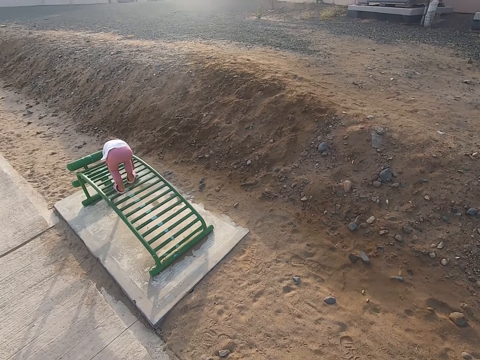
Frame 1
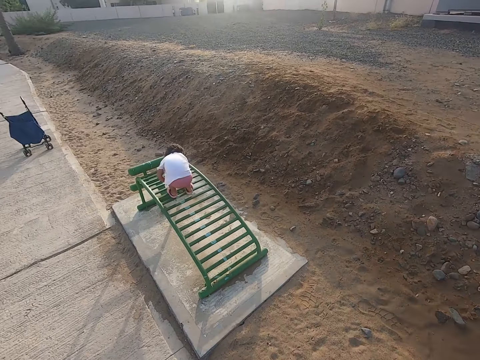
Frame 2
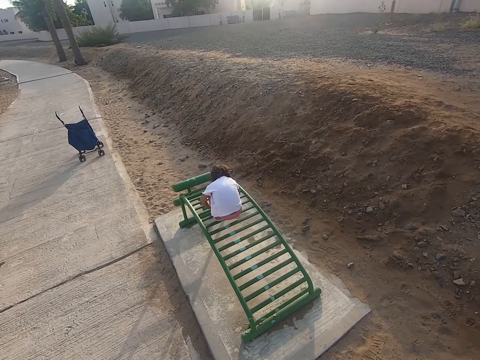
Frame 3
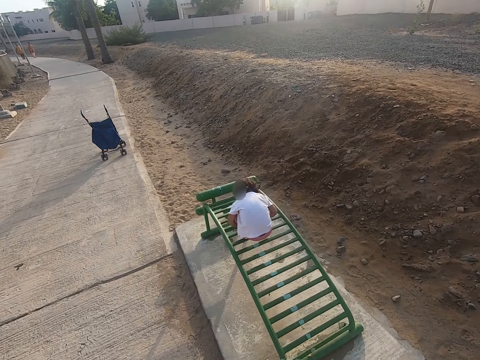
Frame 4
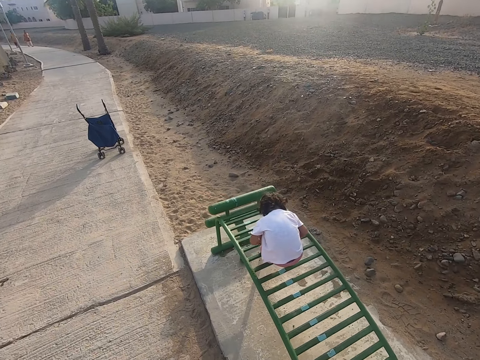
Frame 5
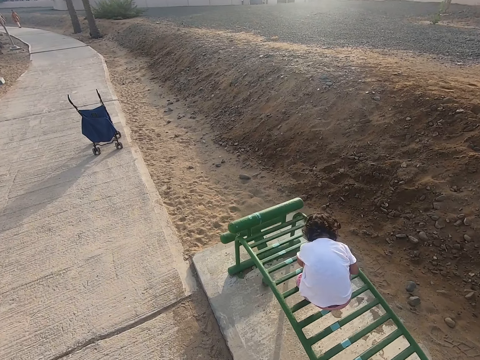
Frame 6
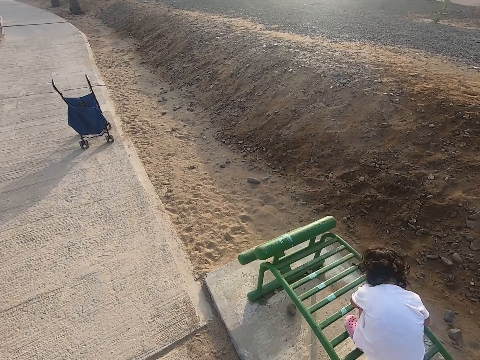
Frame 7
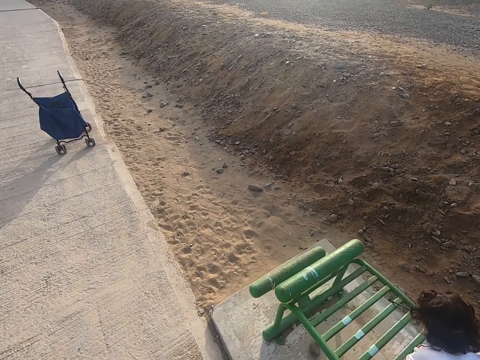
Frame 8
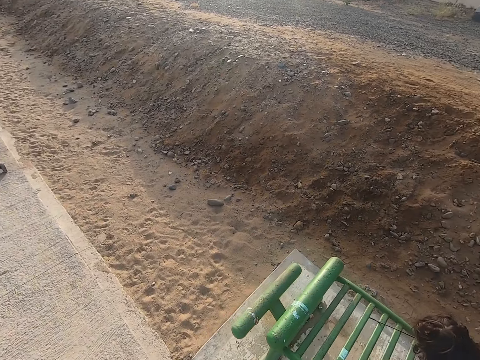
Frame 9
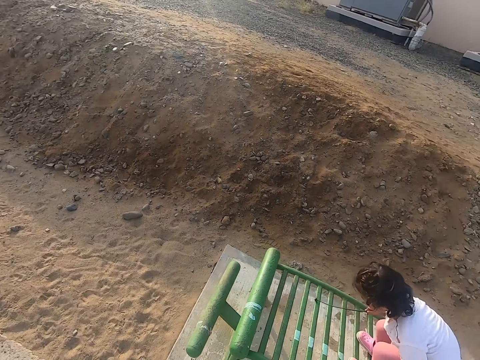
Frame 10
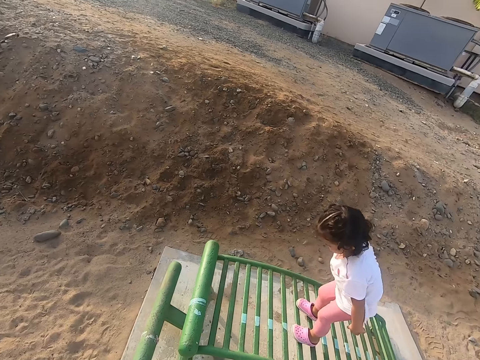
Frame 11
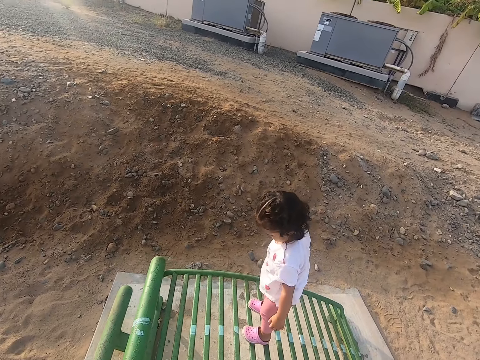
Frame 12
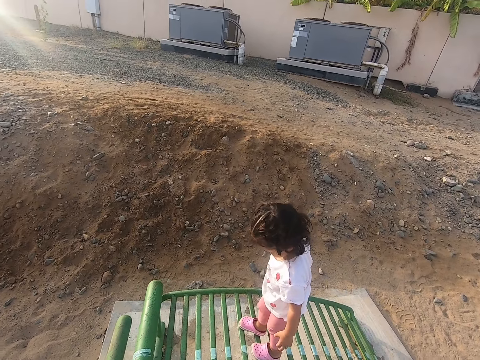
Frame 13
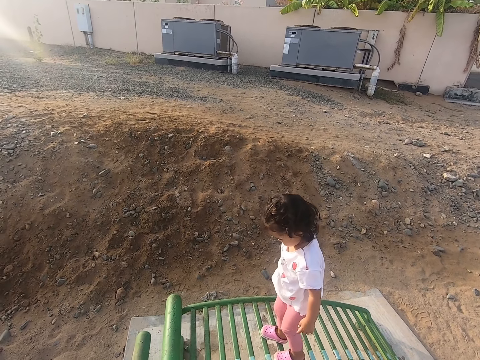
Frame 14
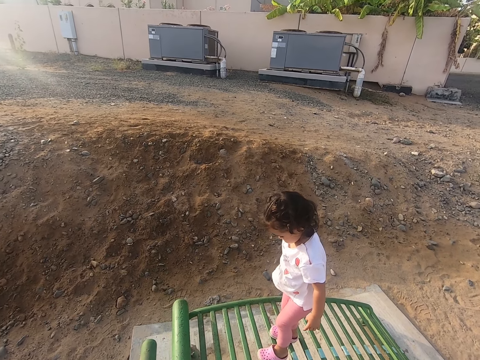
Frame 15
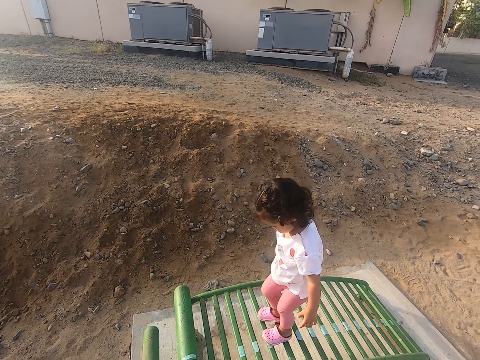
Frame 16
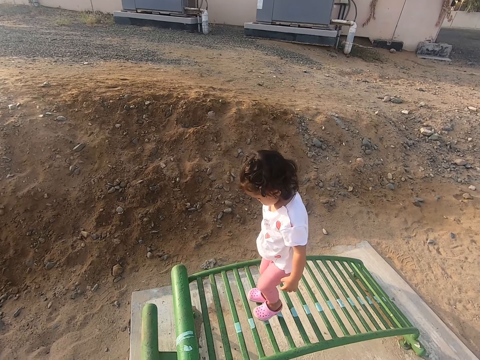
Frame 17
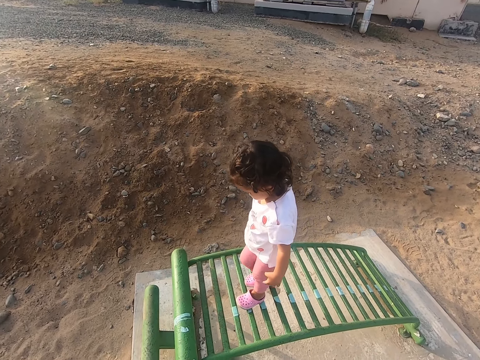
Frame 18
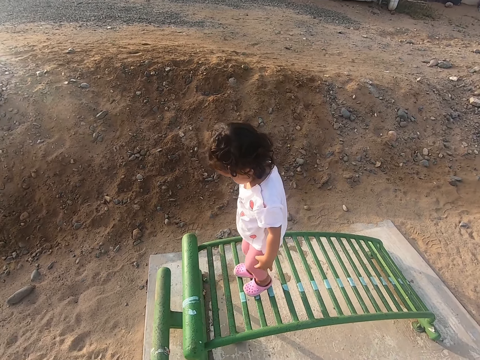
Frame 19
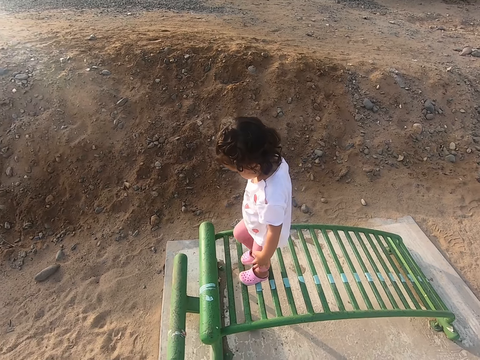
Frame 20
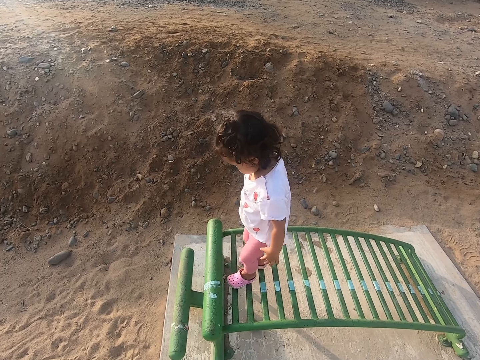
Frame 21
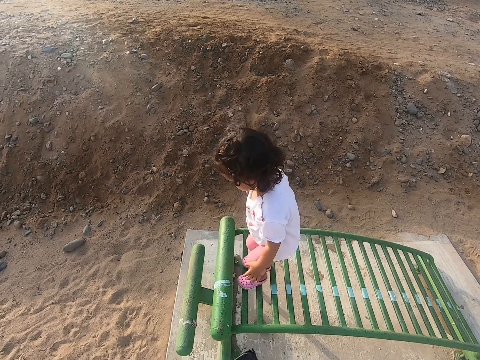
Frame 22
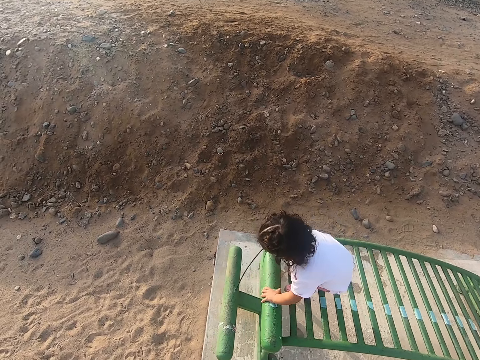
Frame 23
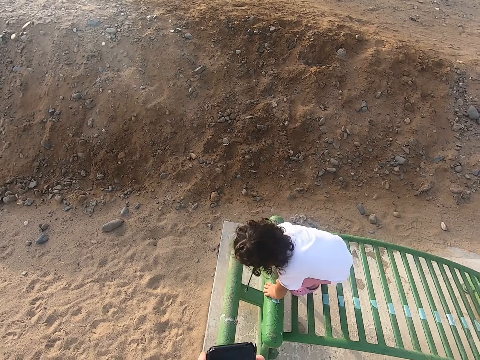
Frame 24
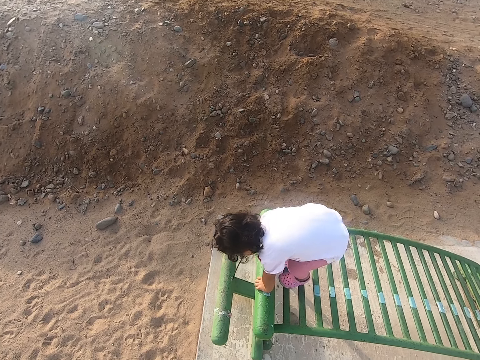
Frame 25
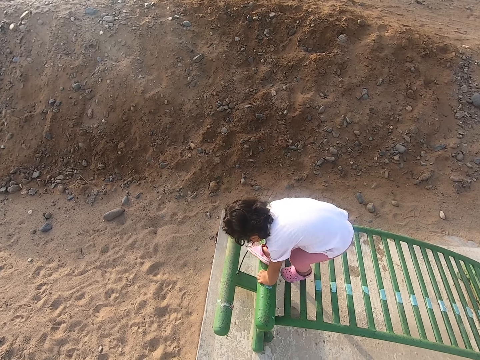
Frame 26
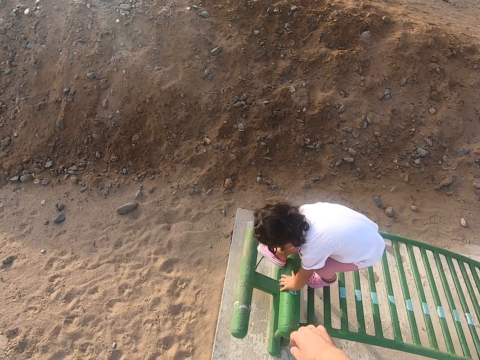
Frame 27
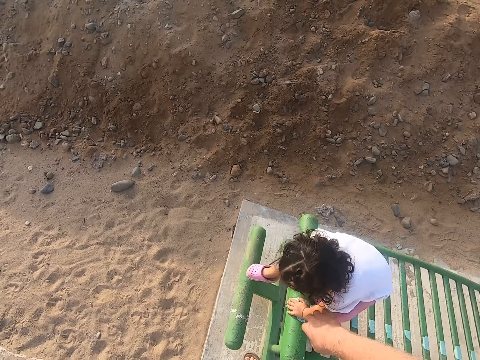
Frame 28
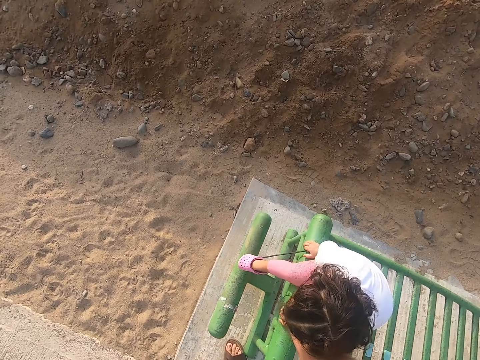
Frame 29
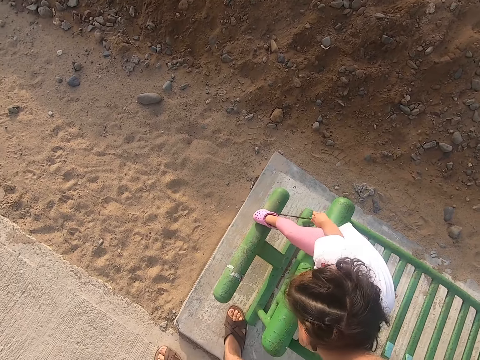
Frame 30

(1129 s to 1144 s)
A girl plays with a stick. The girl squats on the lounger. The girl stands on the lounger, walks on the lounger, and holds on the lounger. The girl gets down off something.

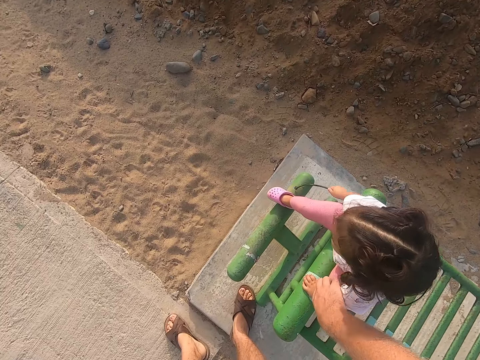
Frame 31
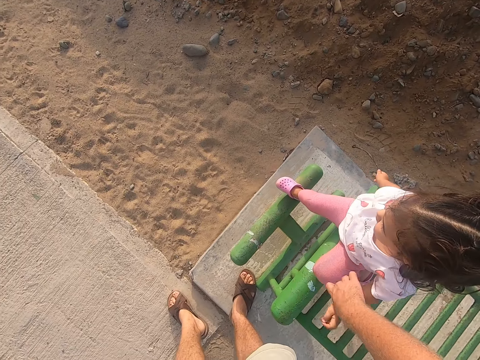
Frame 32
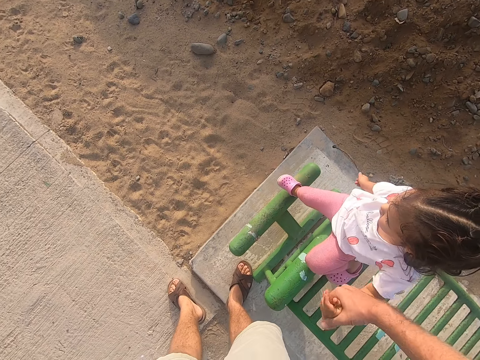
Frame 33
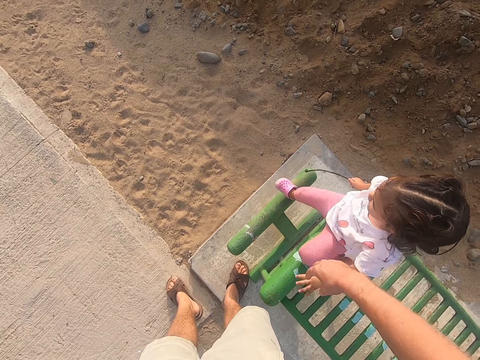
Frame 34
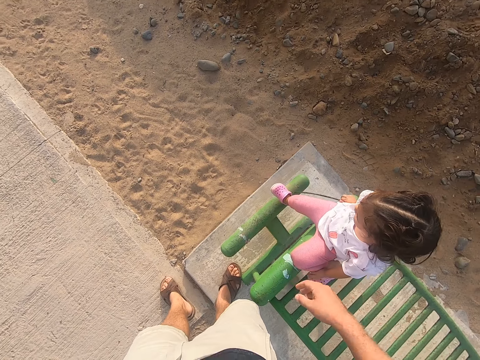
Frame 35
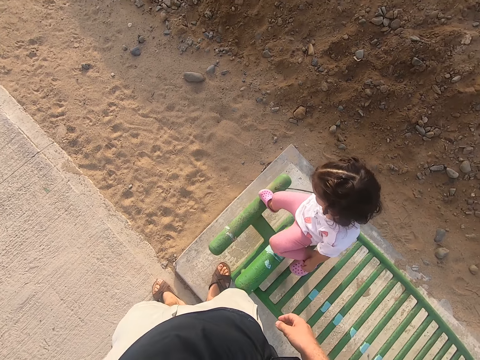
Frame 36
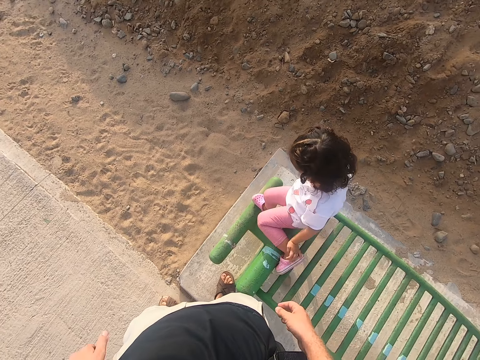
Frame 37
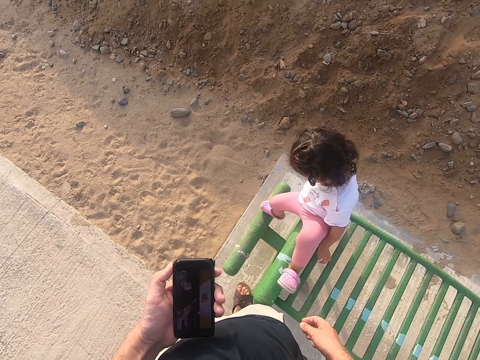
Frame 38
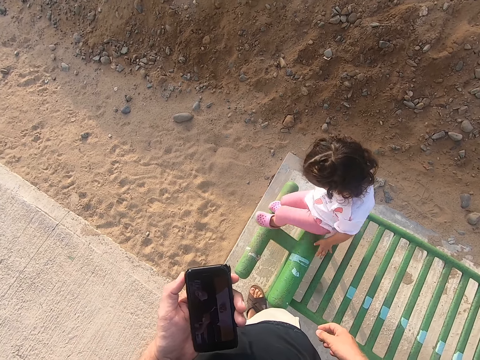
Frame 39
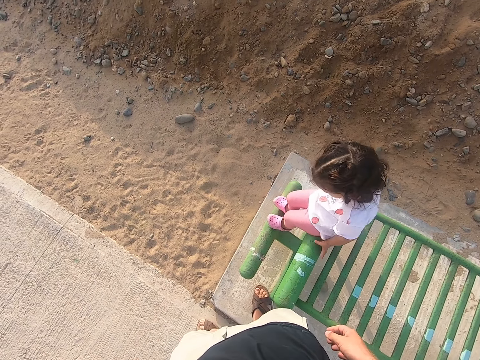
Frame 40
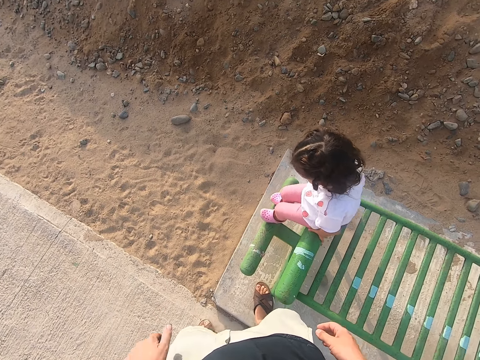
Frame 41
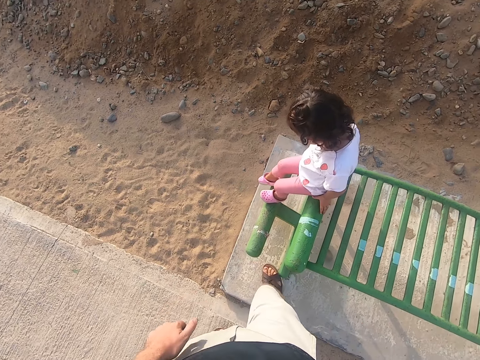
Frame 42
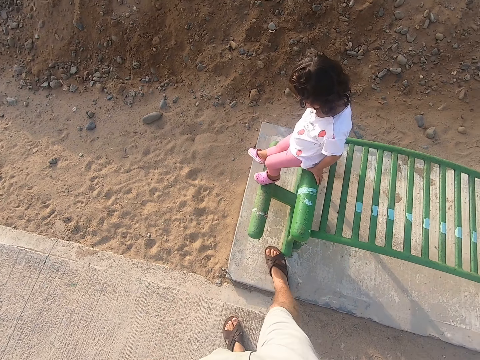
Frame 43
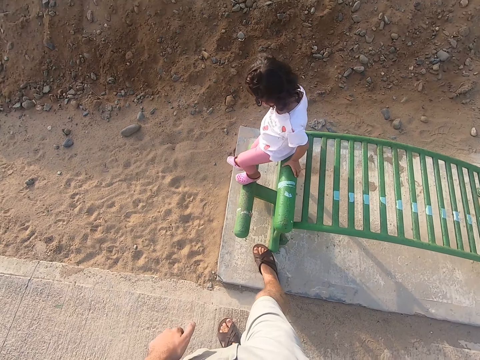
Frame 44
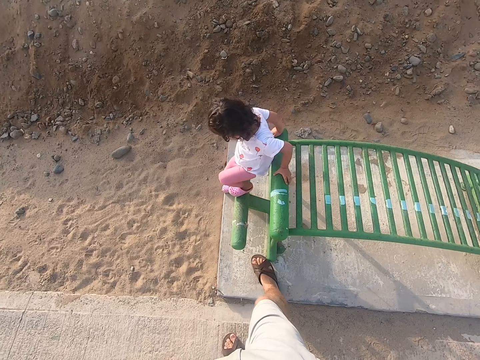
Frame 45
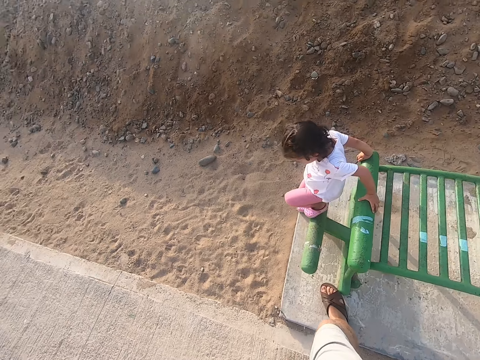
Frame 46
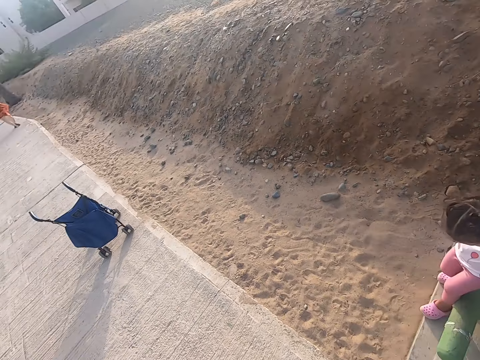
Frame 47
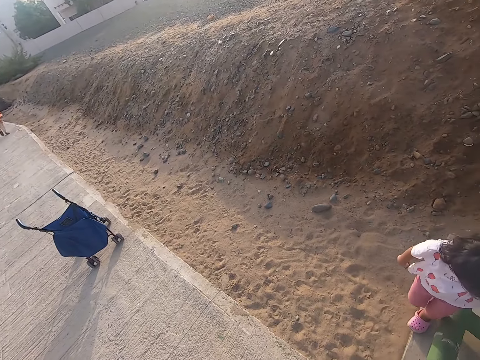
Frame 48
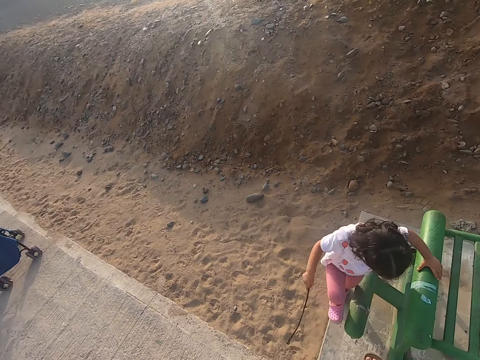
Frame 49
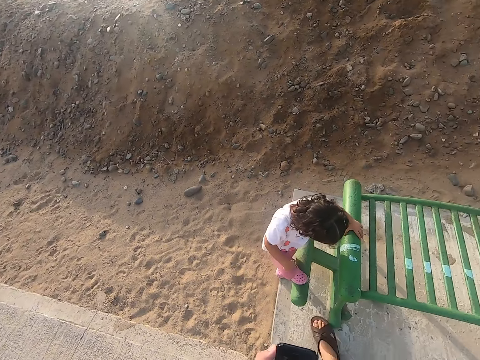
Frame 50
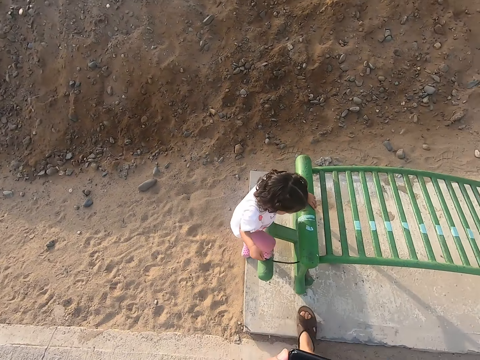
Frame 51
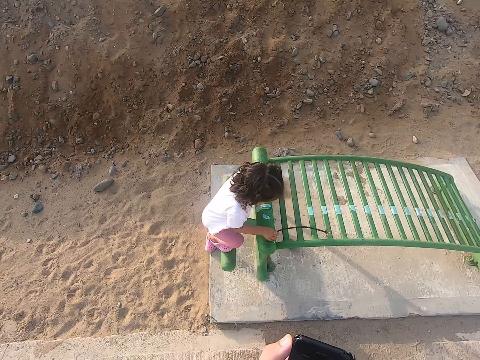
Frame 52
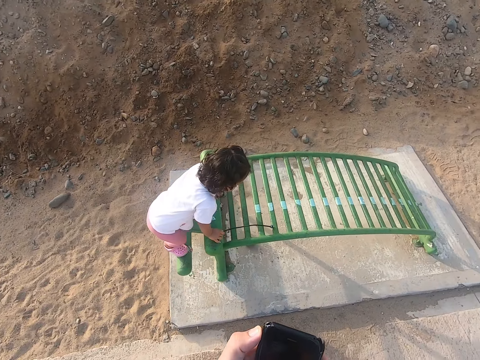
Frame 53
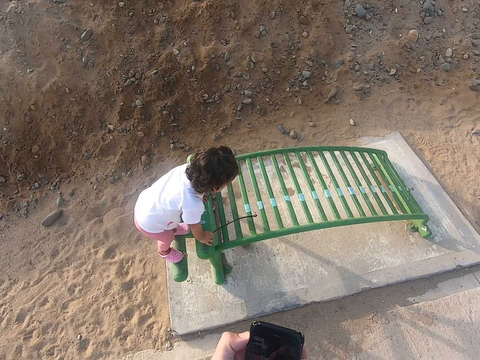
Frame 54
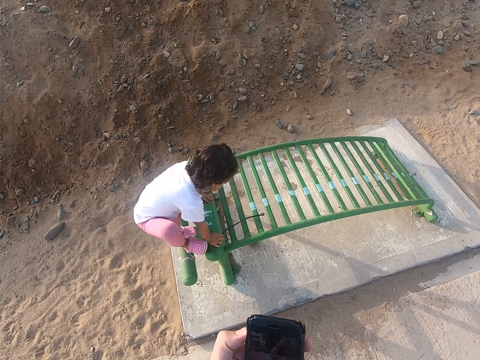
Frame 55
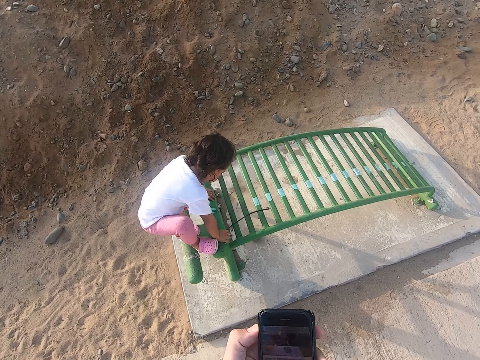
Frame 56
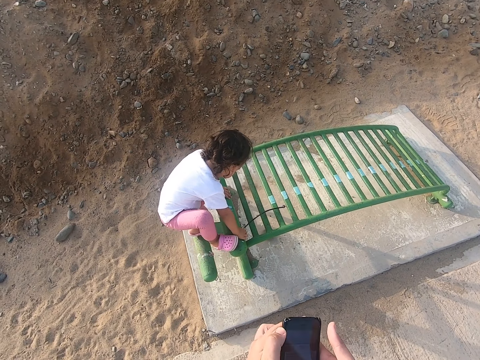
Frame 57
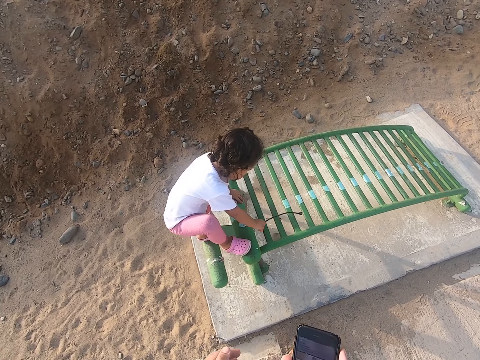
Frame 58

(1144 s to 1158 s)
The camera wearer touches a girl's hands. They hold the girl. The girl gets out on the lounger. The camera wearer presses the phone. The girl gets out on the lounger. The girl plays with a stick and climbs on the lounger.
